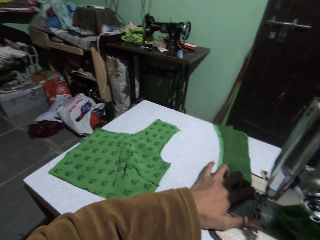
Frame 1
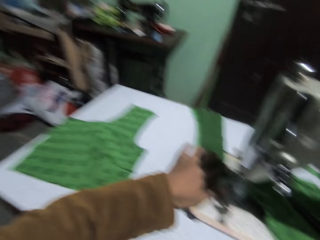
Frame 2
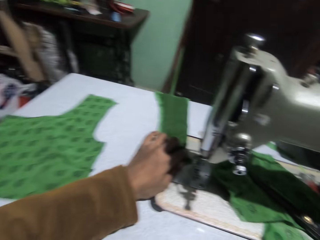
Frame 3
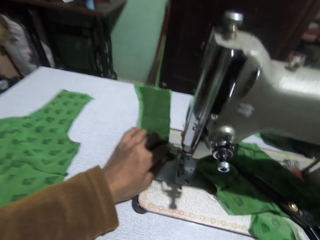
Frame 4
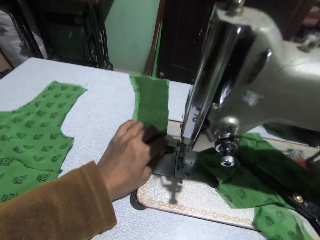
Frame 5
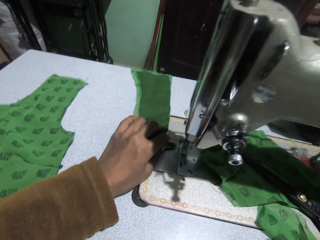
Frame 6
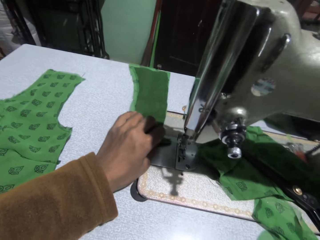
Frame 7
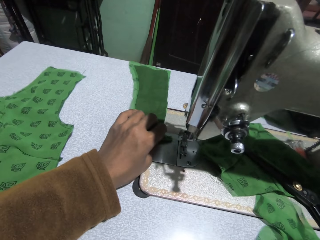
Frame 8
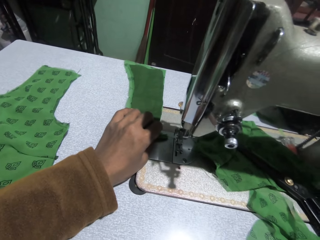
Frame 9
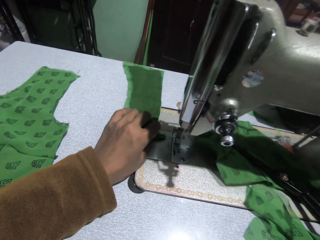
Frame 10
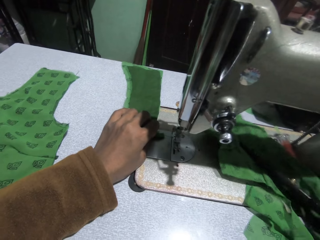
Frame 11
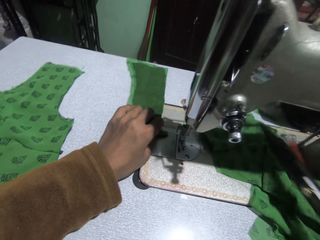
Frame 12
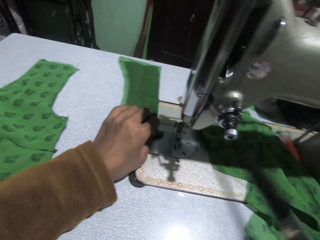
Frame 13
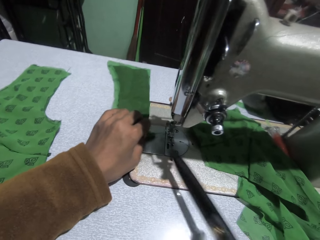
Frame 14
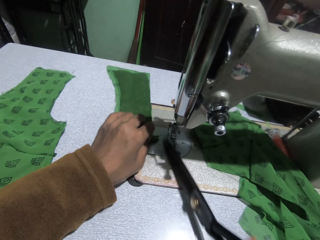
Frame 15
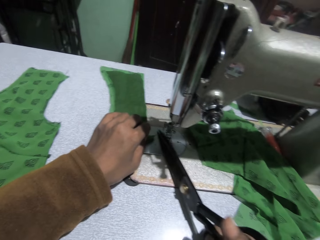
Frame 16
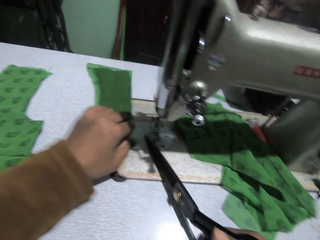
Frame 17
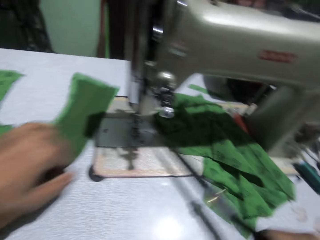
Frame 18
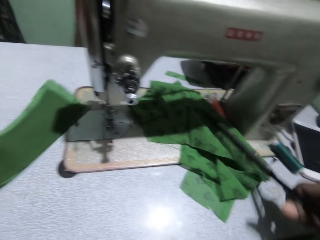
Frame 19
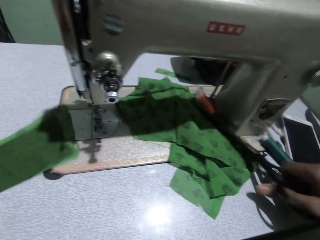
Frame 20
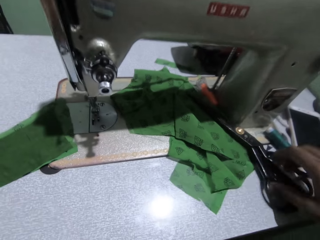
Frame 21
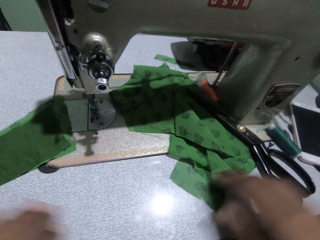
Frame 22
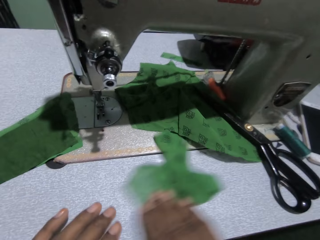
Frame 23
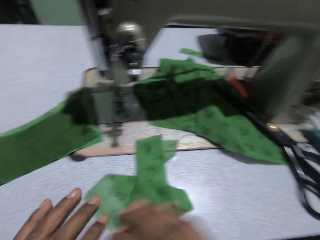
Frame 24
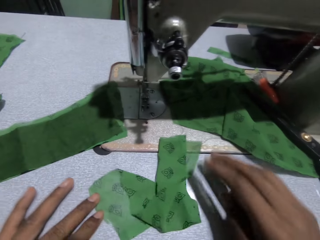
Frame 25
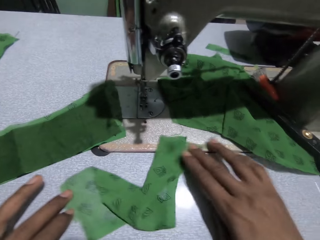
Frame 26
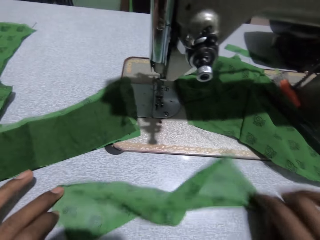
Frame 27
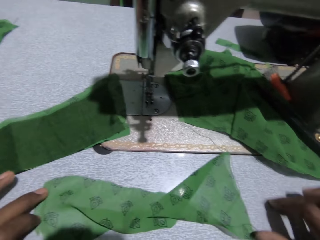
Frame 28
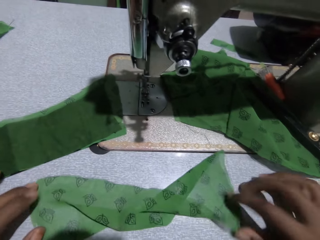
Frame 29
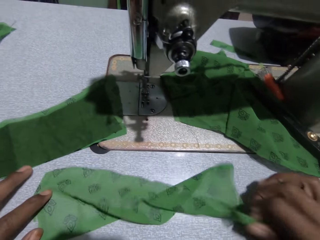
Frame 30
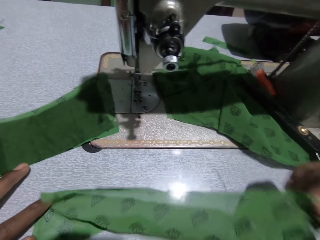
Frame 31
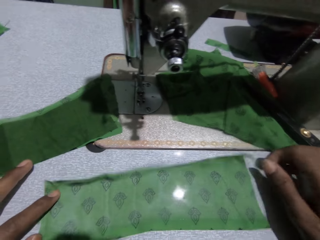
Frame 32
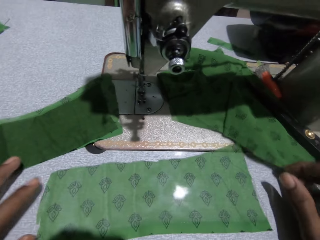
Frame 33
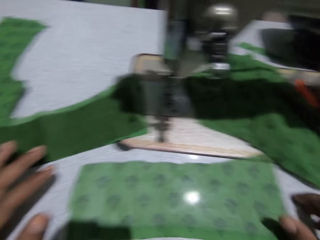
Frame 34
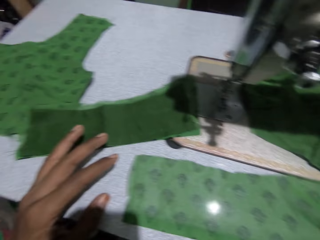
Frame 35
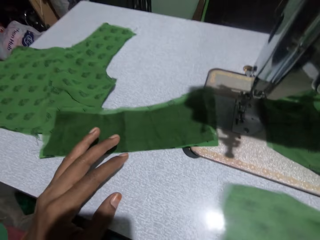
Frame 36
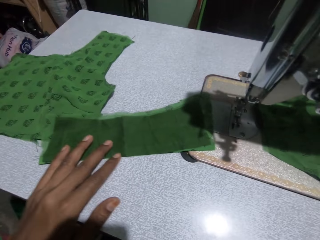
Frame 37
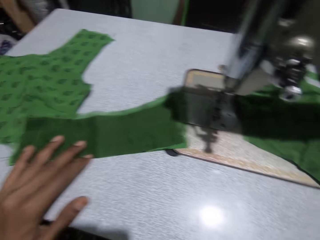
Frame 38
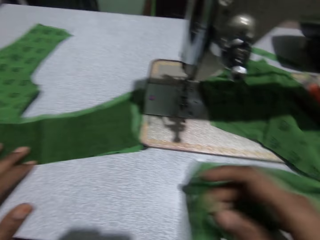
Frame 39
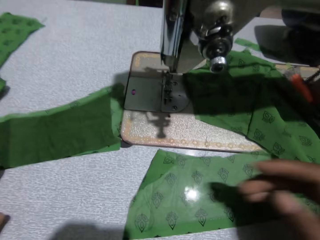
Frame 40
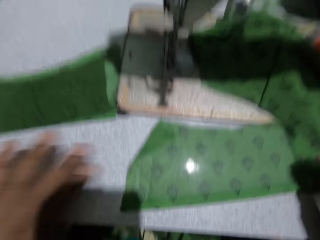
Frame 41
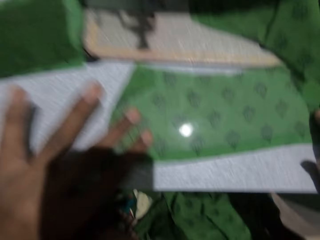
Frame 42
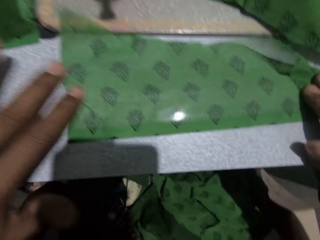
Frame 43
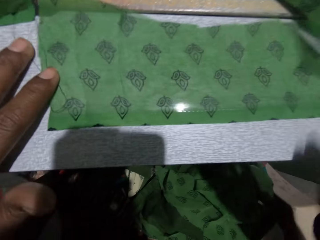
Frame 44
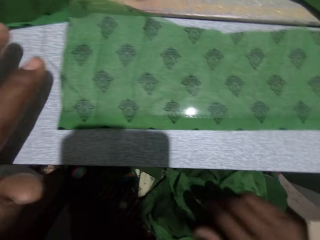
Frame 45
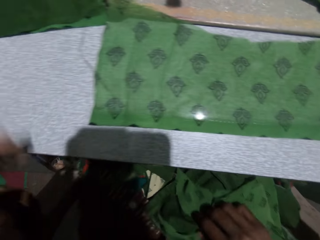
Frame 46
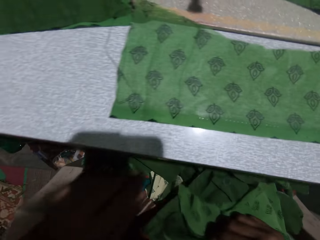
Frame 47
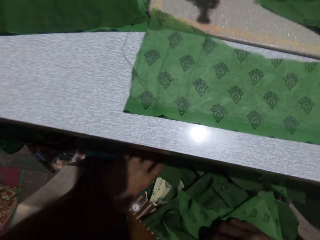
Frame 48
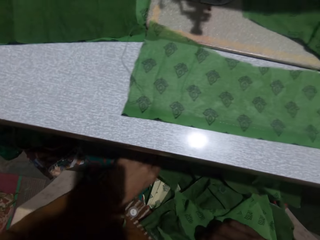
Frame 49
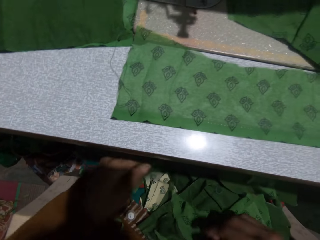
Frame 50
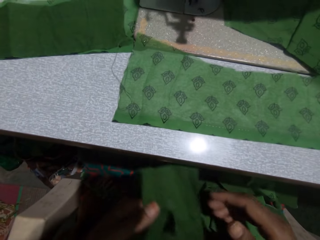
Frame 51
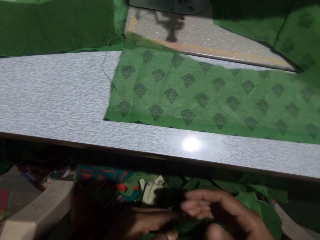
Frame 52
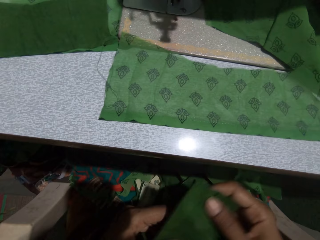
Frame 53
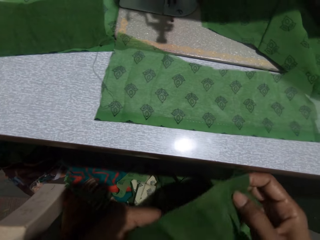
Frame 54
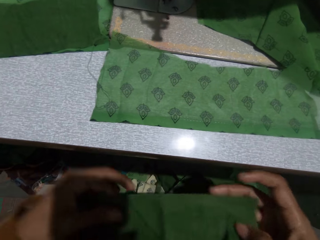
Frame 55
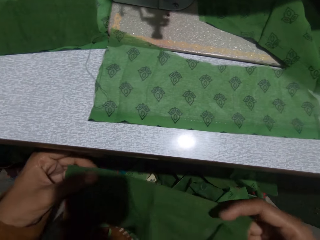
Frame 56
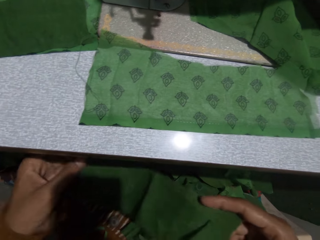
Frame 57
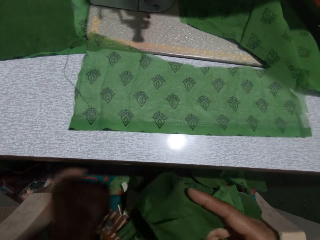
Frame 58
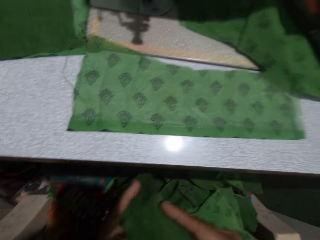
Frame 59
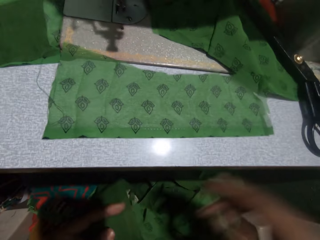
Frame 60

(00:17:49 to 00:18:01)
The camera wearer picks up the scissors. They cut the thread with the scissors. They put the scissors on the sewing machine. They pick up the fabric. They stretch the fabric. They move the fabric. They examine the fabric. They pick up the fabric.

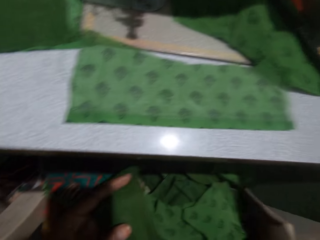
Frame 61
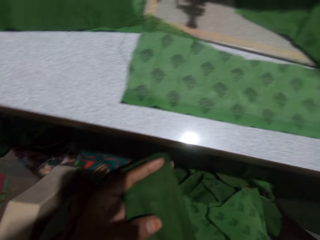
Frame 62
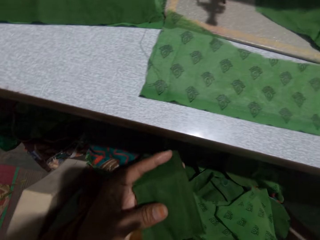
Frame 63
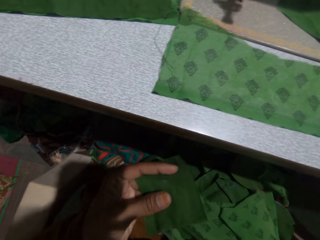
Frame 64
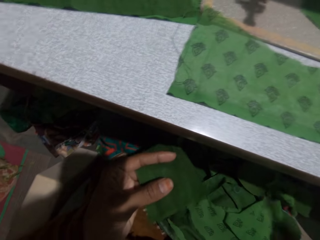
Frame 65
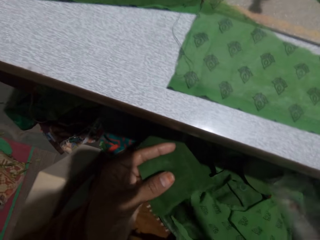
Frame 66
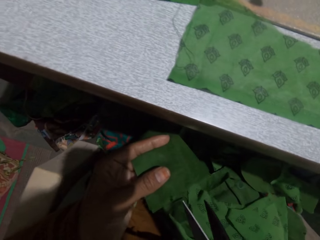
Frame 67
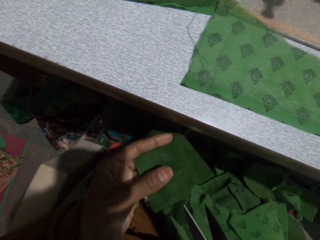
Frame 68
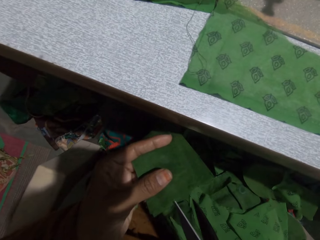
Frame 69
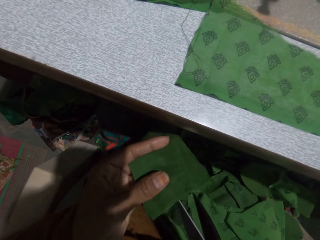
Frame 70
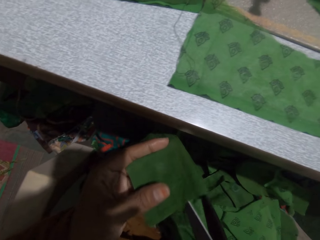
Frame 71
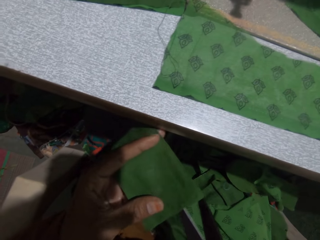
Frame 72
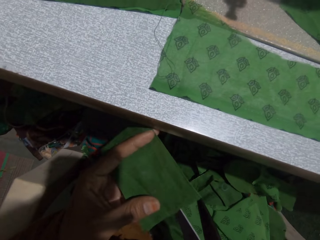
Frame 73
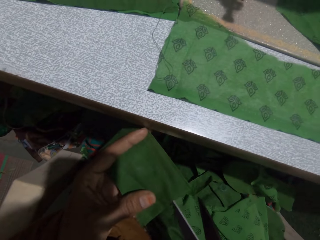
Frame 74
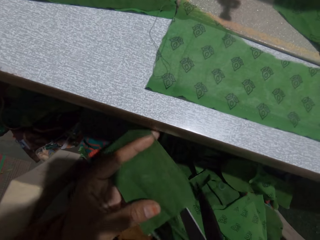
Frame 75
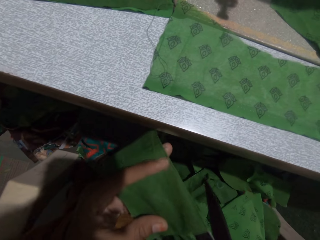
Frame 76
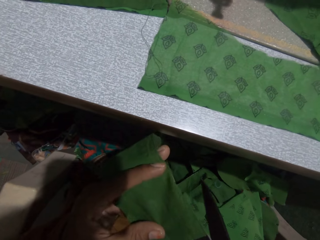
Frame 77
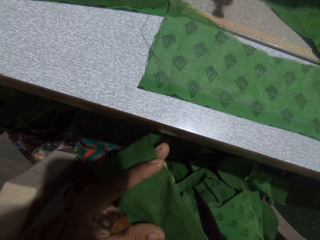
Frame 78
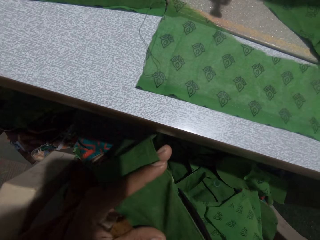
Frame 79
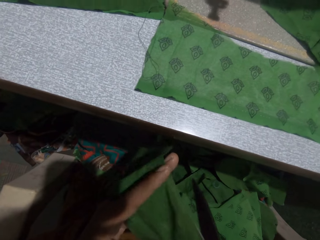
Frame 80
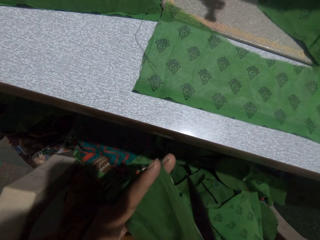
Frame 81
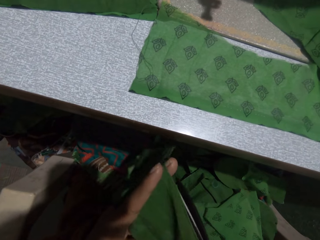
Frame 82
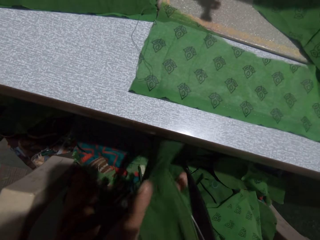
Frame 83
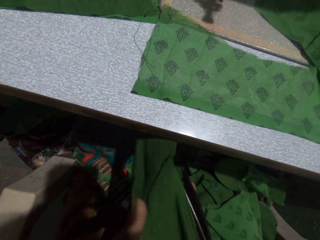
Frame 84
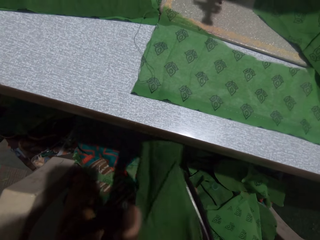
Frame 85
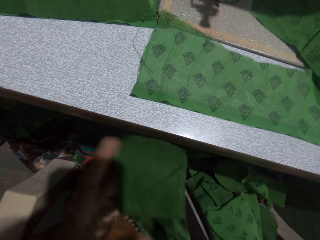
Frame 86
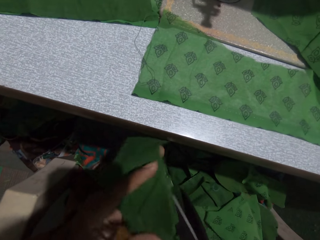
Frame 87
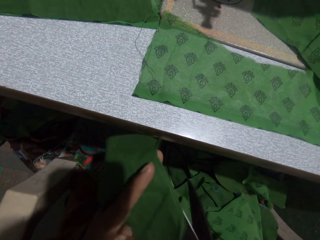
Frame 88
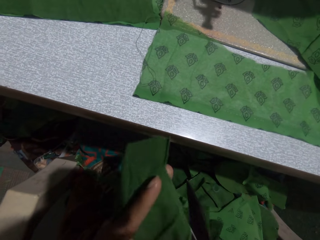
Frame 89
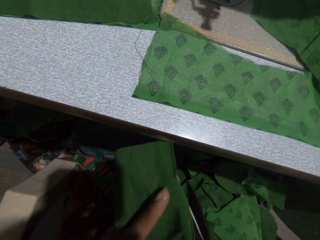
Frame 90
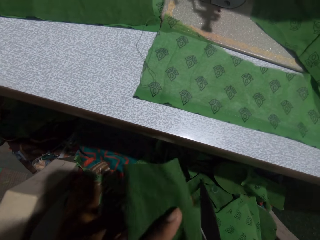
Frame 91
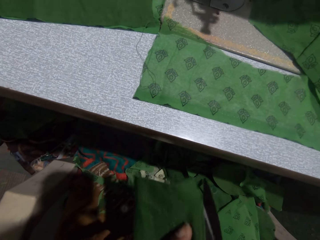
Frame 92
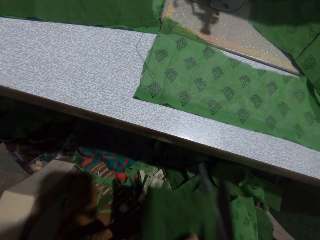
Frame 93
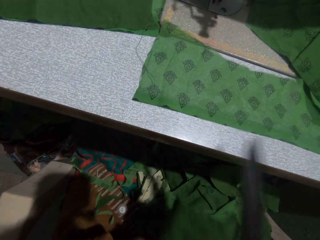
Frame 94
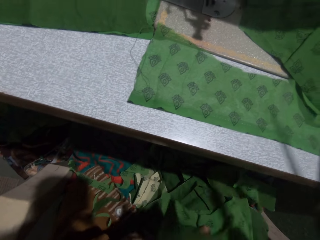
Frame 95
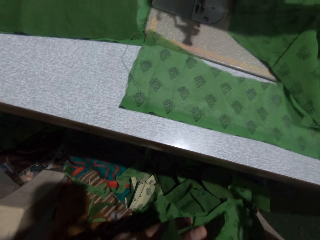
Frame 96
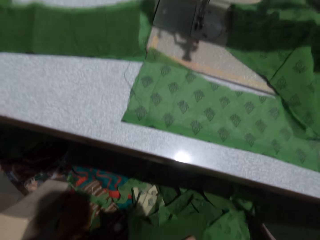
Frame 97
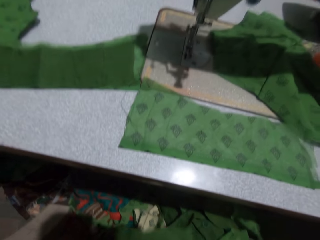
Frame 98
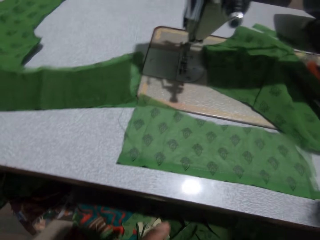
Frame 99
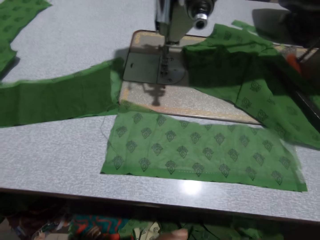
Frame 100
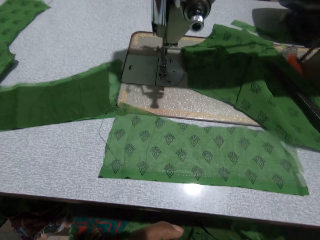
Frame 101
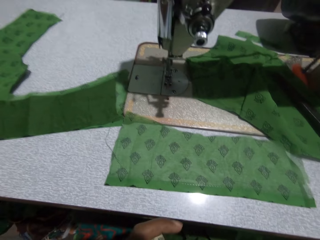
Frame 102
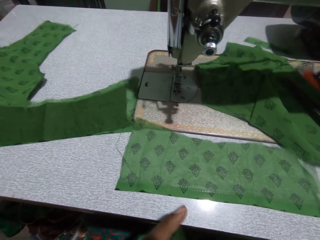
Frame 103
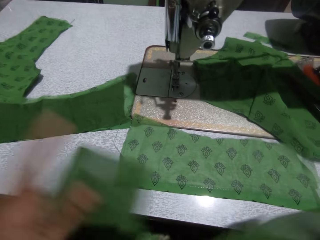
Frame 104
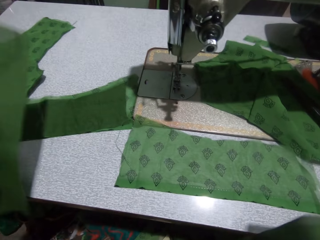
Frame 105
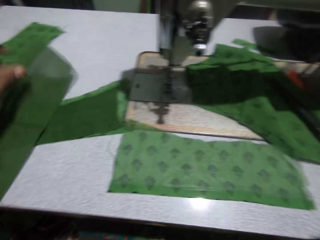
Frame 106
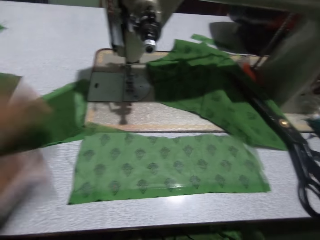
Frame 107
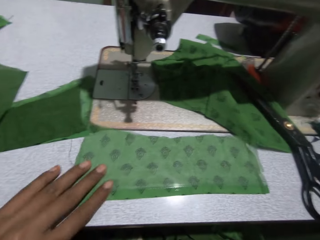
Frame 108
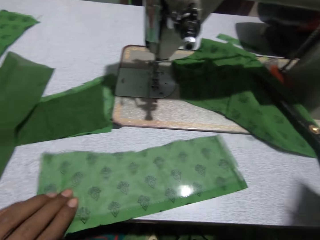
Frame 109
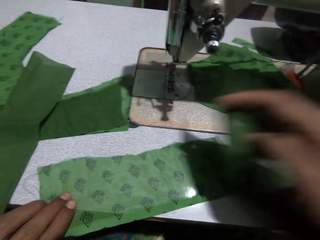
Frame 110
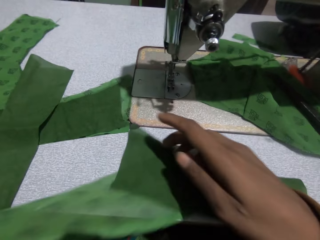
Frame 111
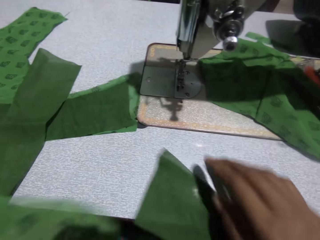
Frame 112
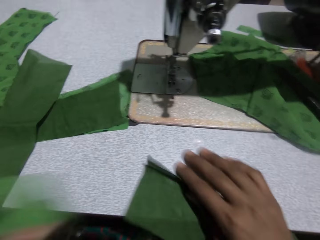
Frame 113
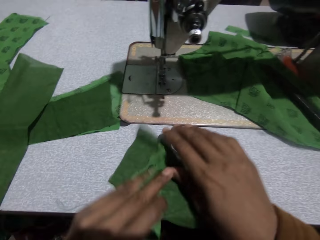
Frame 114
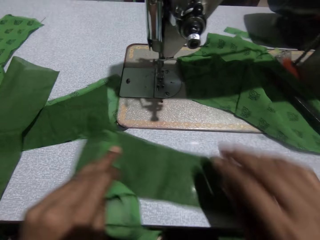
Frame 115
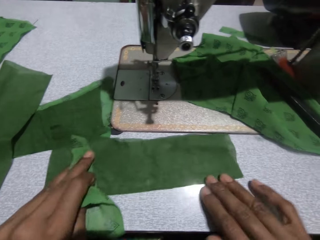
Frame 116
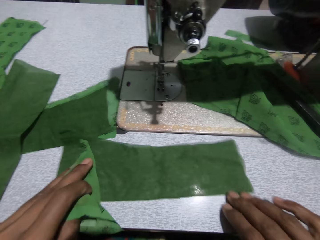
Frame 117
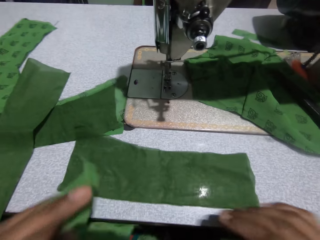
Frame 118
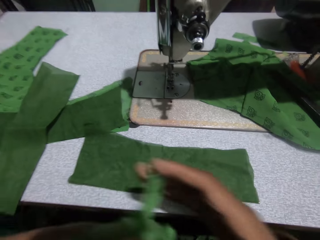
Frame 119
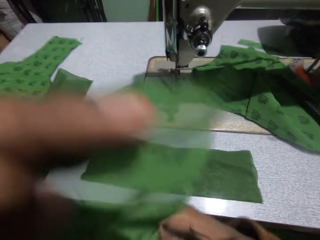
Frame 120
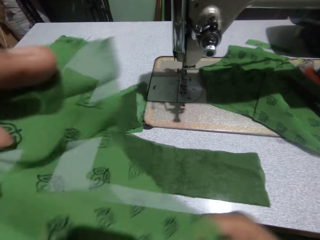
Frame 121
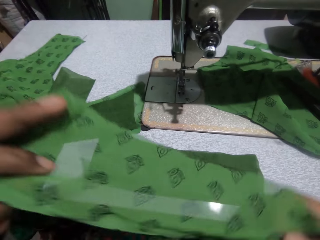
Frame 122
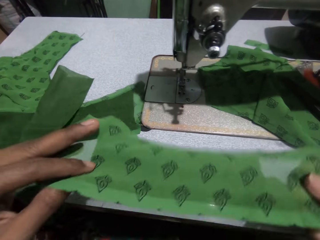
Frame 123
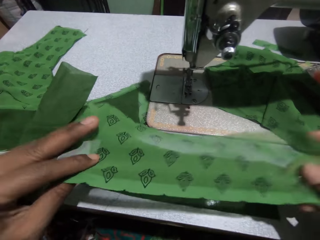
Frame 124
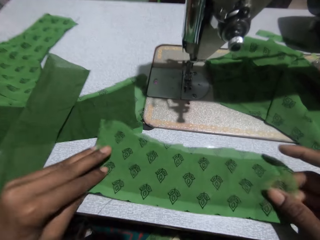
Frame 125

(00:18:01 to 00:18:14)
The camera wearer picks up the scissors. They cut the cloth or fabric. They drop the scissors. They look around. They put the cloth on the sewing machine. They pick up the cloth. They put the cloth on the sewing machine. They examine the fabric. They stretch the cloth.
